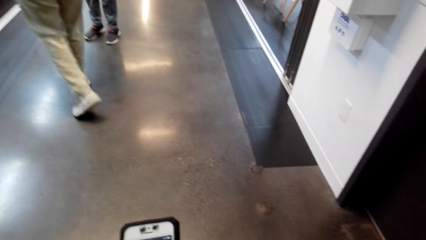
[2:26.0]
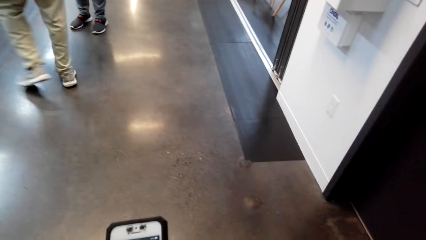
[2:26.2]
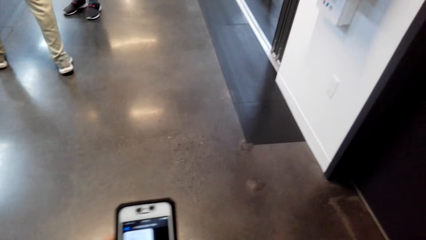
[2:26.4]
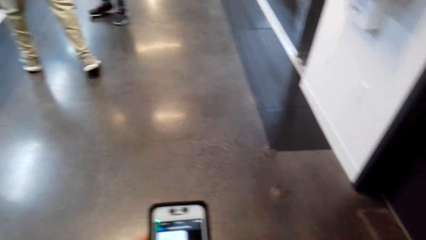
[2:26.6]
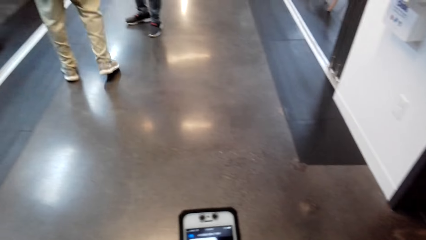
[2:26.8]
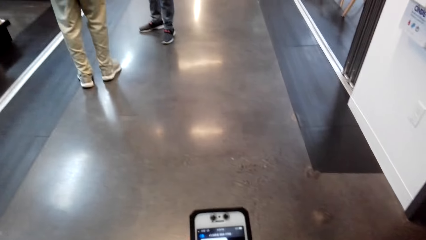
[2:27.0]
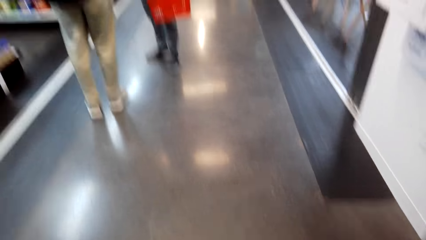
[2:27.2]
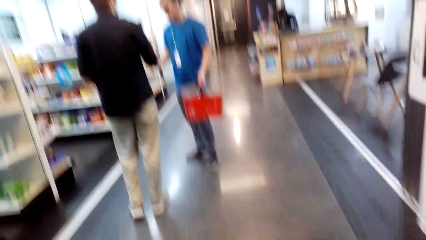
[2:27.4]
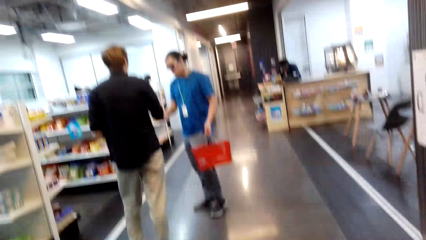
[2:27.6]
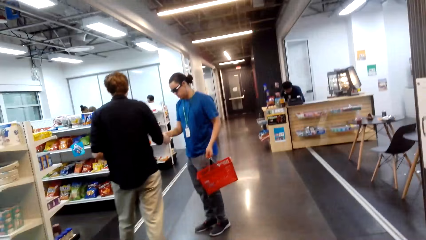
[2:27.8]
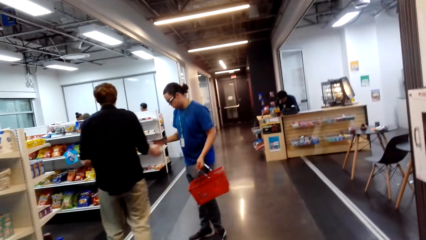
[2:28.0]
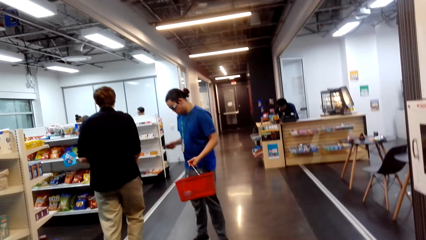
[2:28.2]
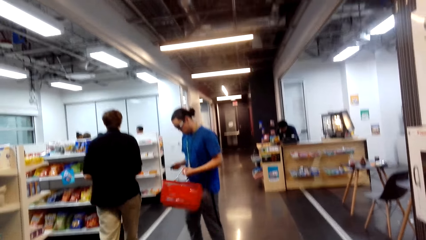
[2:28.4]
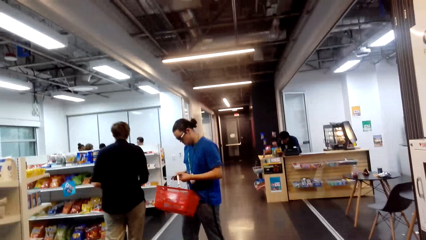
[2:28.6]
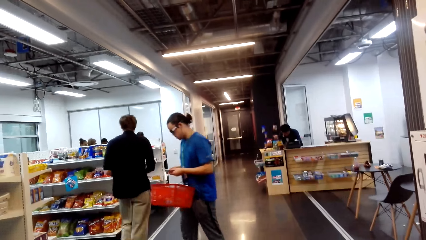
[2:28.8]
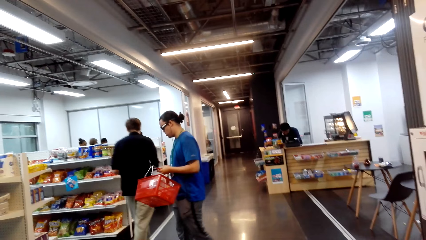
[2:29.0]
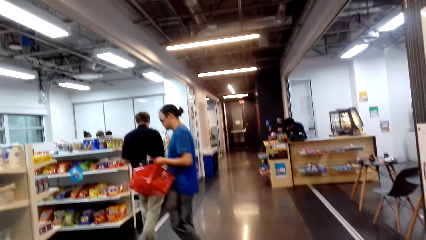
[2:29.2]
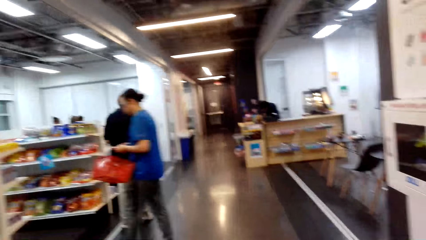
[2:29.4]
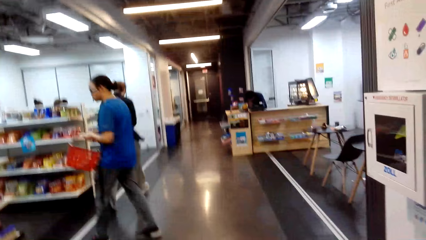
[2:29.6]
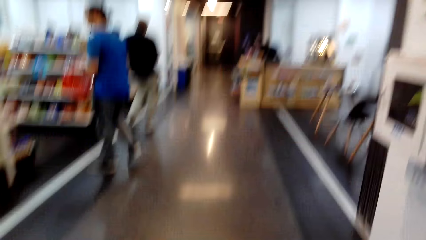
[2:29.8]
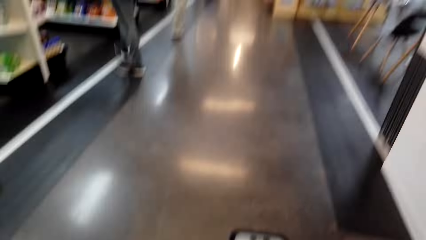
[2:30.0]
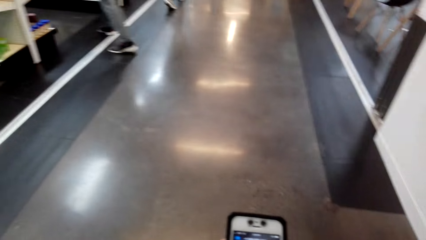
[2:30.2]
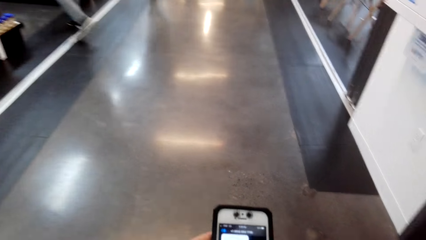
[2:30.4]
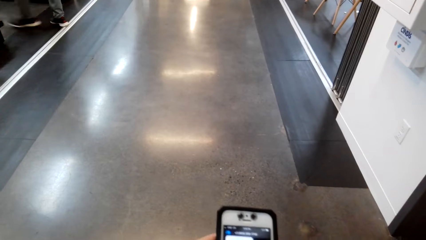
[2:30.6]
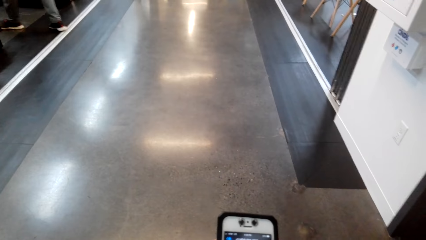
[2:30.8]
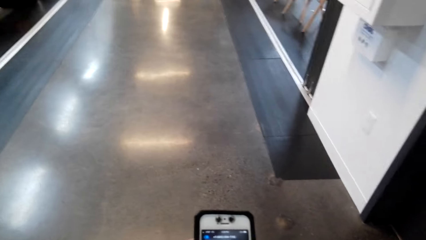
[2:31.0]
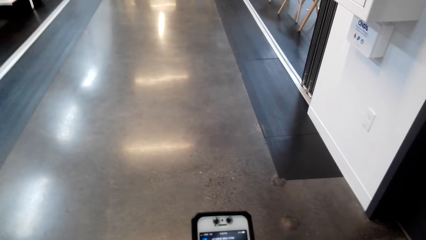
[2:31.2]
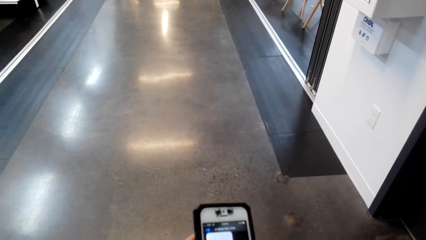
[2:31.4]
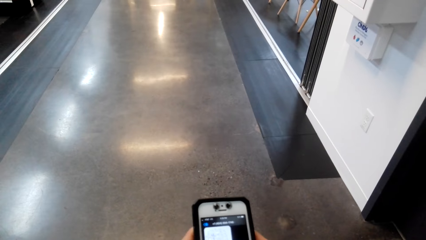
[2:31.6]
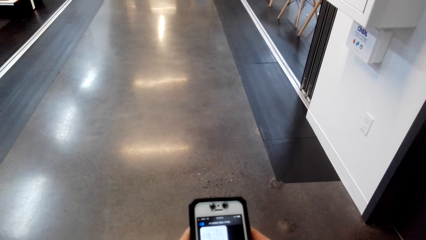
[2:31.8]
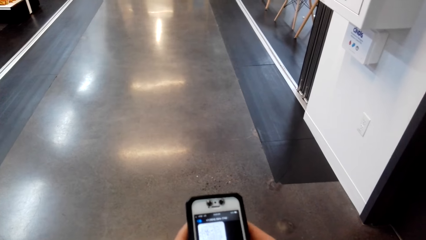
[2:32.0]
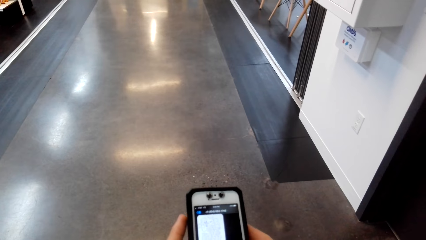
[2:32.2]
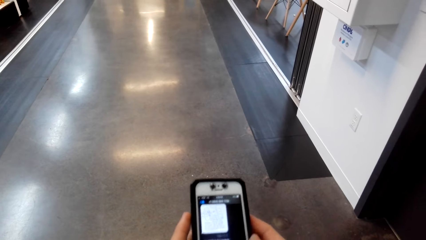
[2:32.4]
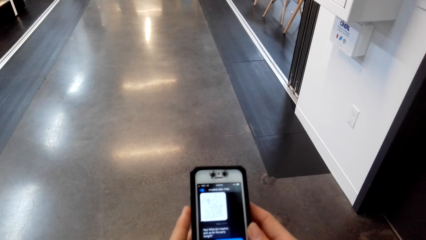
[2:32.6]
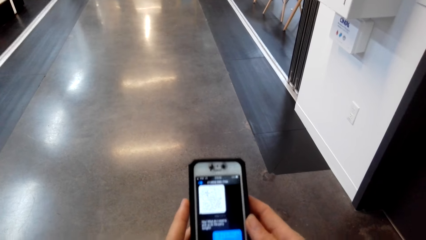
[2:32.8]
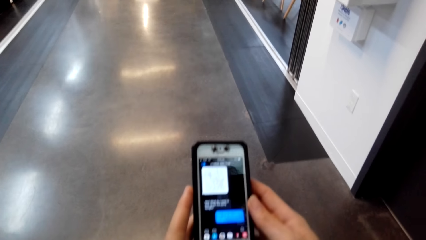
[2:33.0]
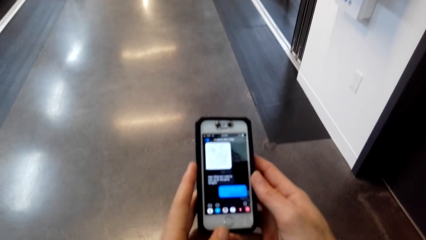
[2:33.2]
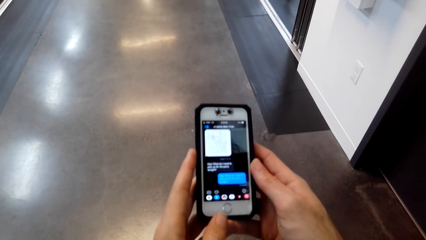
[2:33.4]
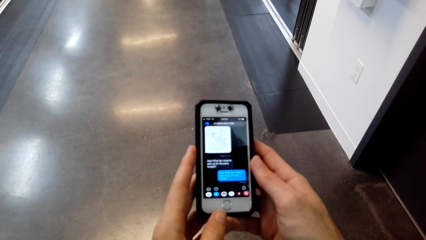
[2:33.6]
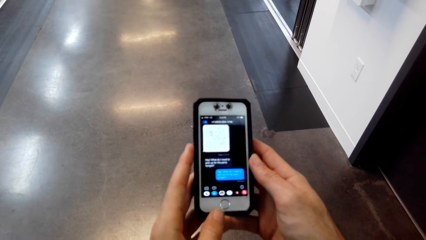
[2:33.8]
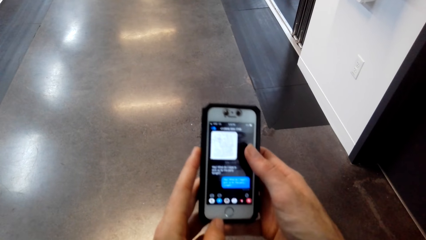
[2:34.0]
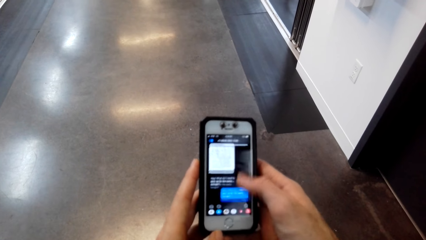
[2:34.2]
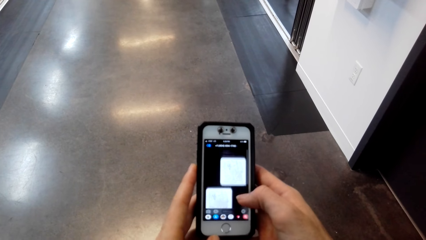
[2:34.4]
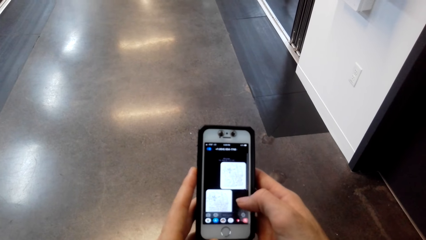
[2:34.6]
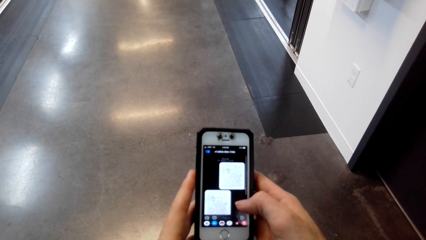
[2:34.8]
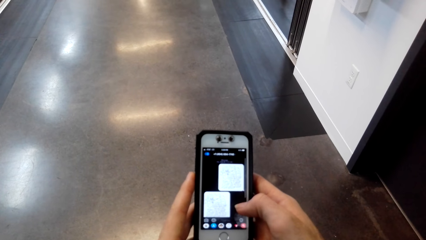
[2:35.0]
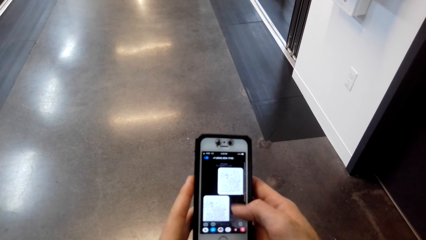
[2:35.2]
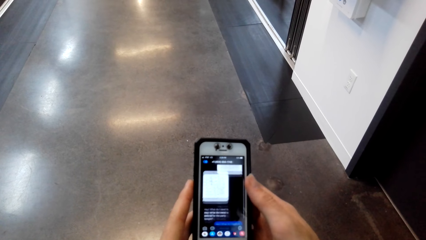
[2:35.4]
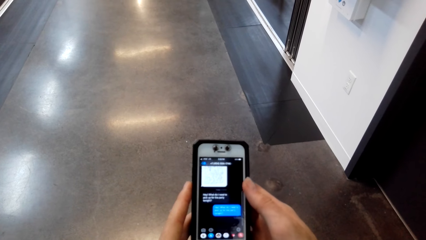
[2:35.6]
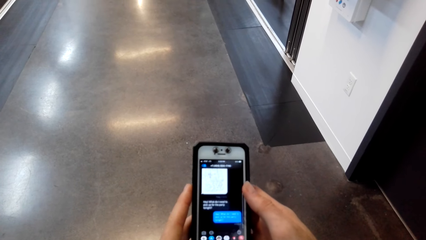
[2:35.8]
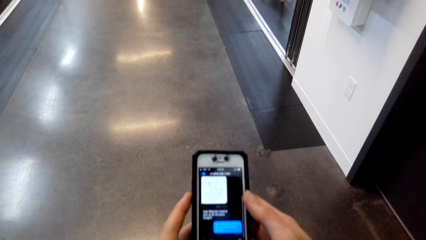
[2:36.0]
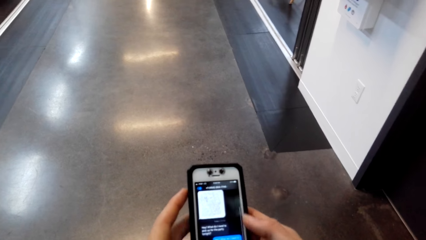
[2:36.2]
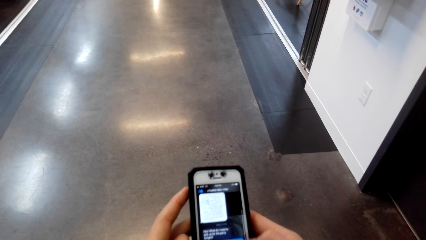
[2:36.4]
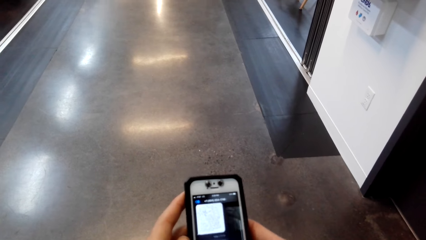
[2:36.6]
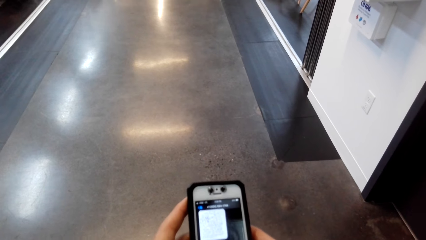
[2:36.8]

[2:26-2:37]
The camera wearer operates the phone. They look around the supermarket. A man gives cash to another man. The first man and the other man walk in the supermarket. The other man arranges the cash. The camera wearer operates the phone. They scroll the phone.

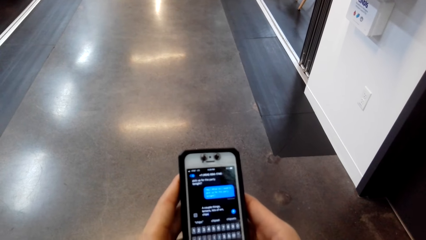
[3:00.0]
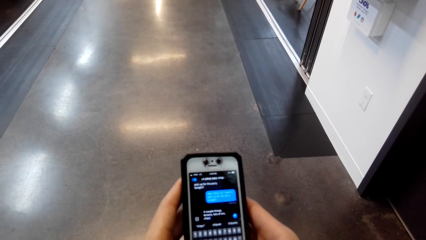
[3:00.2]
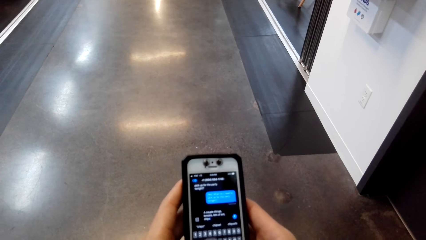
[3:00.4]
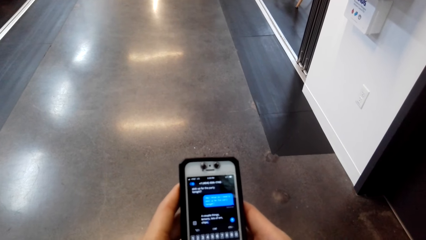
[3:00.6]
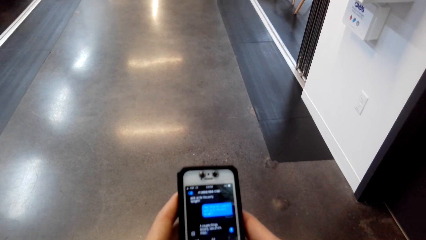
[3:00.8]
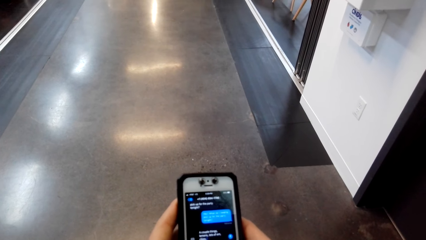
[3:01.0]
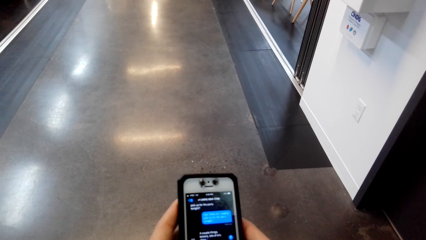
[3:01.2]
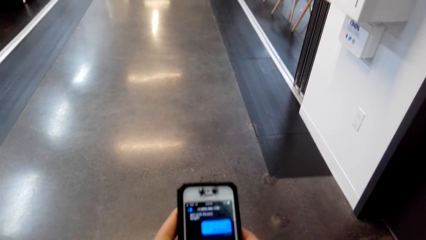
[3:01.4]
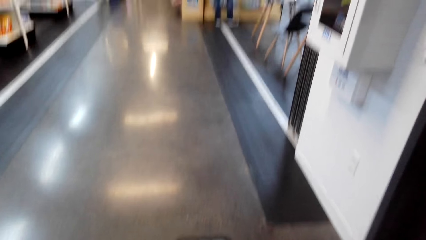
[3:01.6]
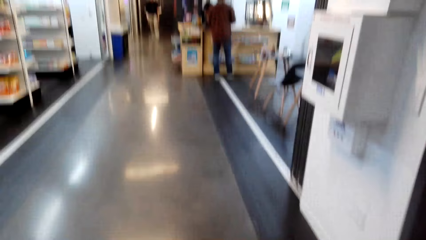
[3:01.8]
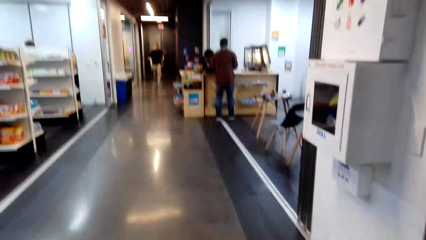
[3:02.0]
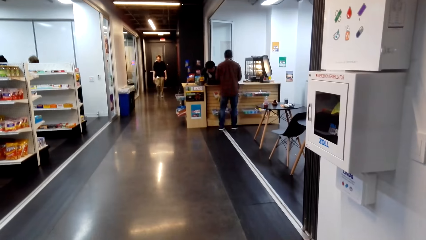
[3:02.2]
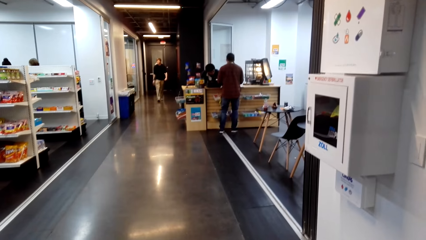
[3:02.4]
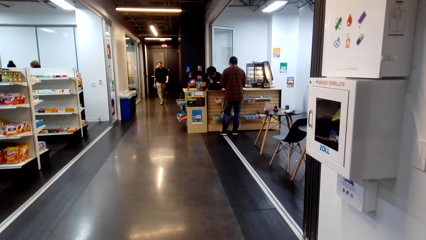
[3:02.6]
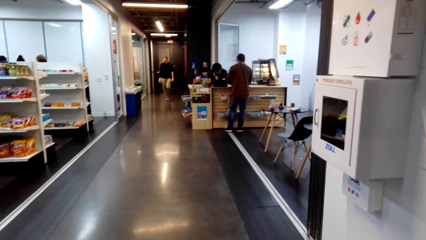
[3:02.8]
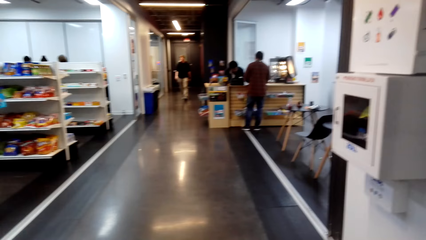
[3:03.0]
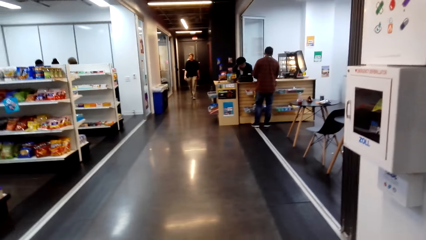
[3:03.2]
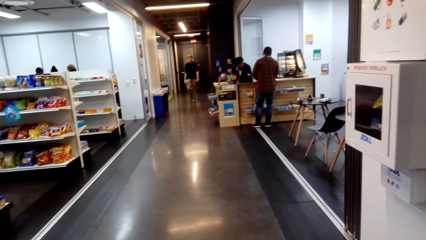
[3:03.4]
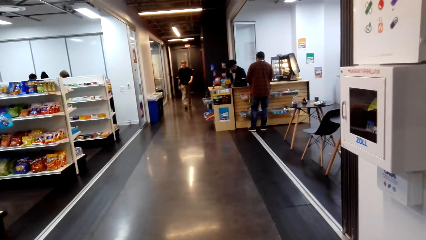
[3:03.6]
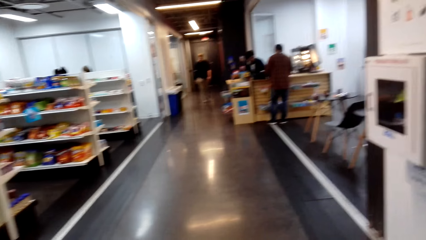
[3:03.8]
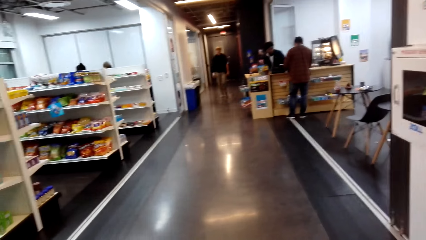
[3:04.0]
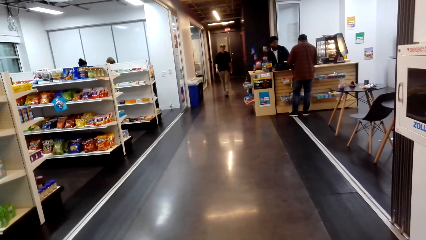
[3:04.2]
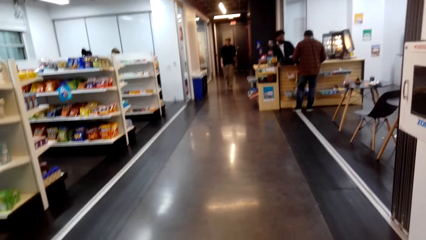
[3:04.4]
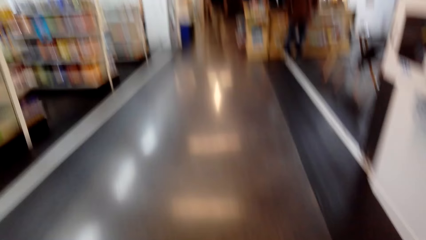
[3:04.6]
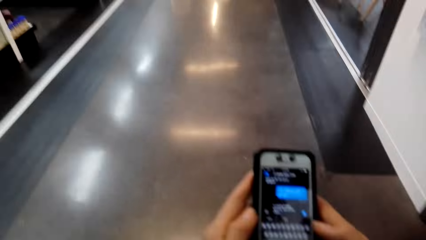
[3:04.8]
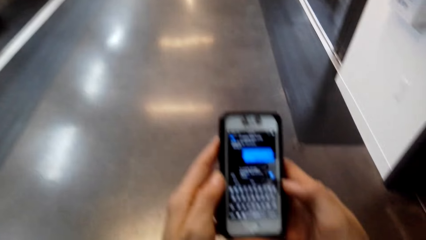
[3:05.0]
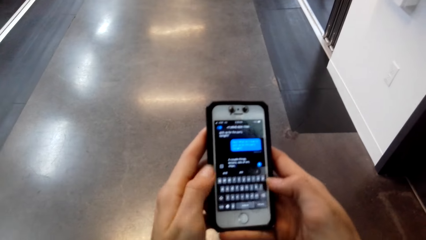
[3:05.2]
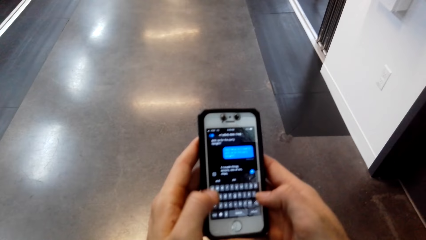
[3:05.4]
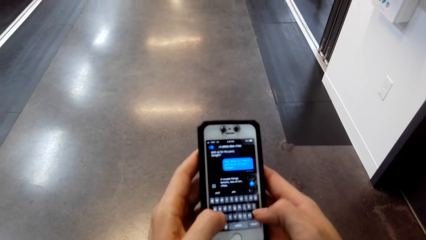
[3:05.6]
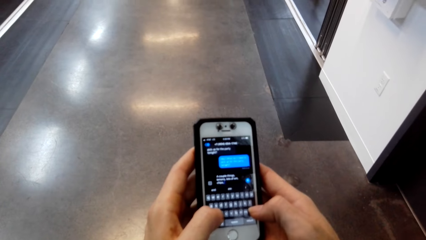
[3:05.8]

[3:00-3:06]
The camera wearer stares at a man. The man walks in the supermarket. The camera wearer looks around the supermarket. They operate the phone.
